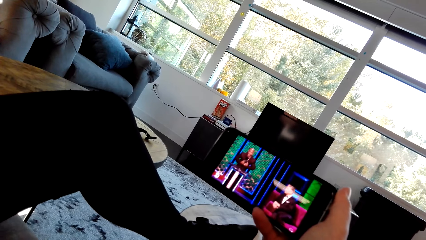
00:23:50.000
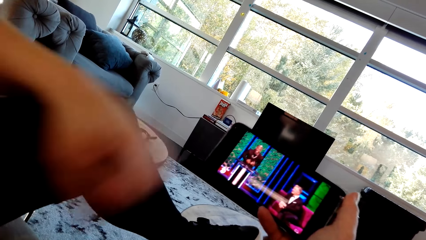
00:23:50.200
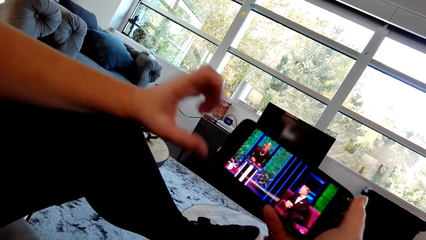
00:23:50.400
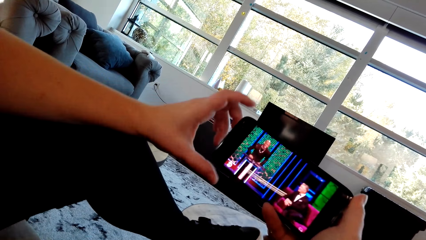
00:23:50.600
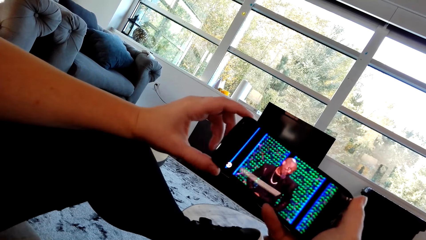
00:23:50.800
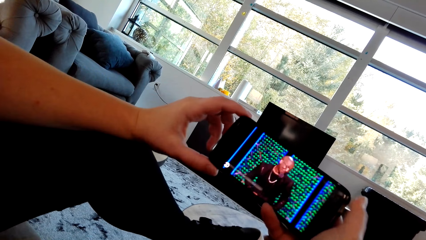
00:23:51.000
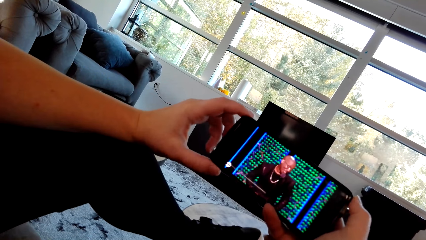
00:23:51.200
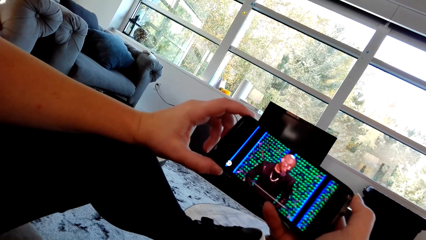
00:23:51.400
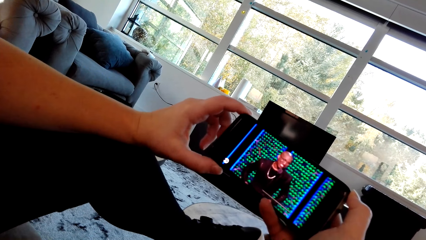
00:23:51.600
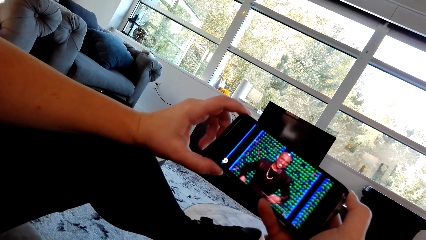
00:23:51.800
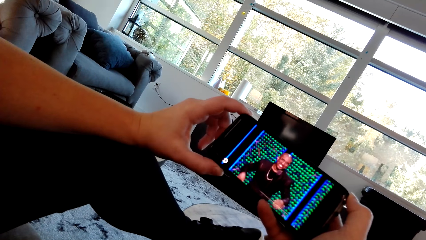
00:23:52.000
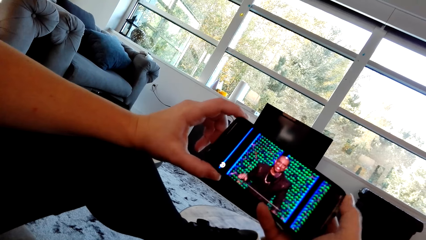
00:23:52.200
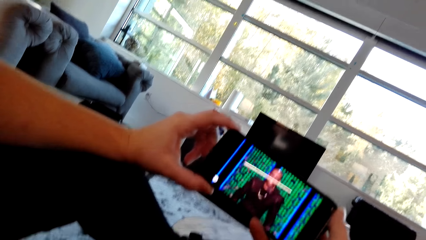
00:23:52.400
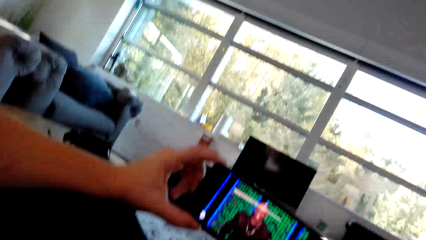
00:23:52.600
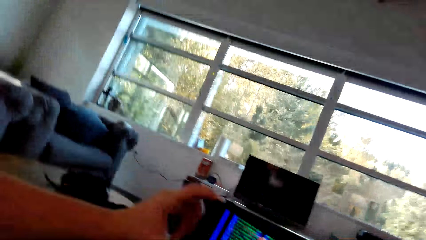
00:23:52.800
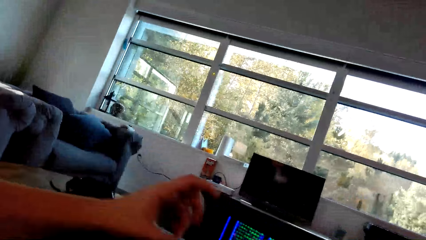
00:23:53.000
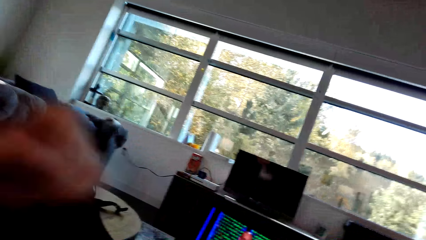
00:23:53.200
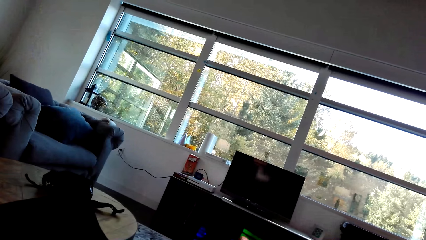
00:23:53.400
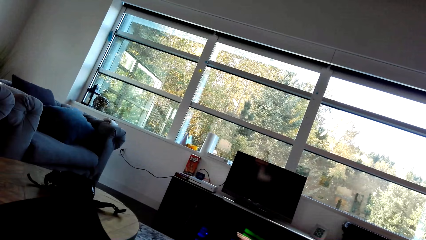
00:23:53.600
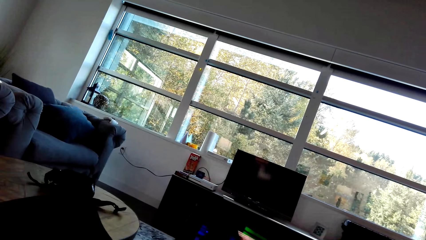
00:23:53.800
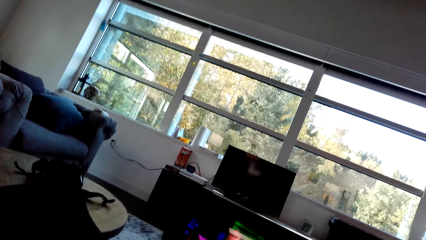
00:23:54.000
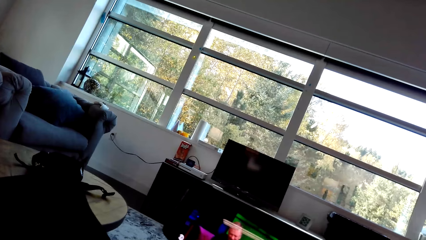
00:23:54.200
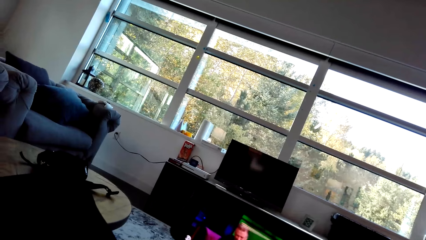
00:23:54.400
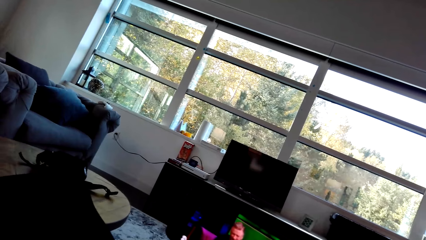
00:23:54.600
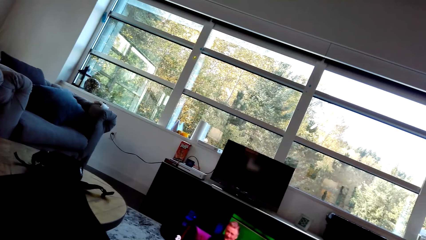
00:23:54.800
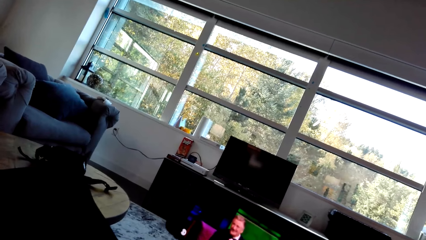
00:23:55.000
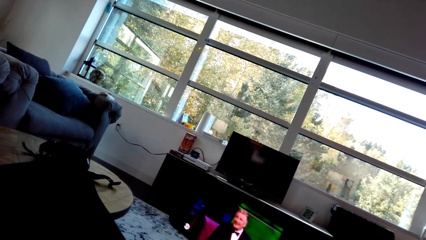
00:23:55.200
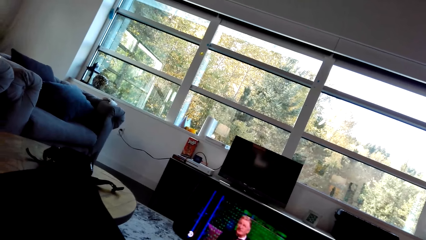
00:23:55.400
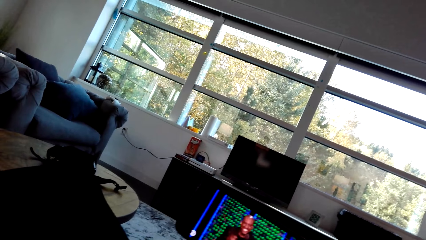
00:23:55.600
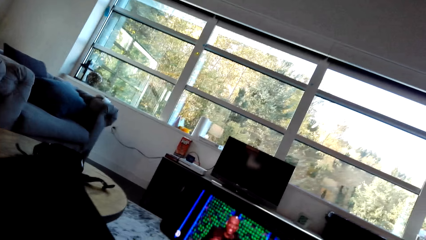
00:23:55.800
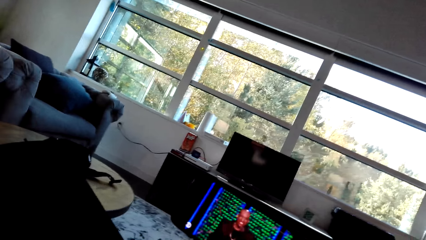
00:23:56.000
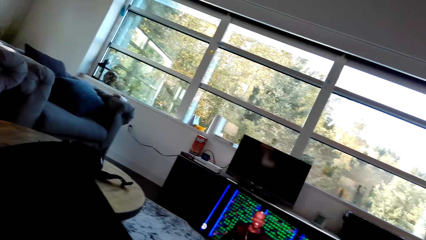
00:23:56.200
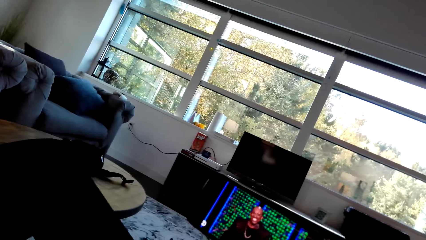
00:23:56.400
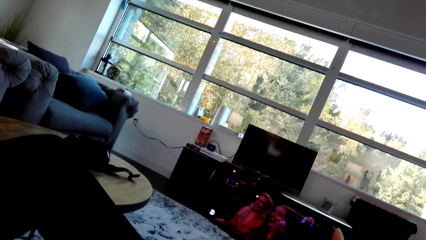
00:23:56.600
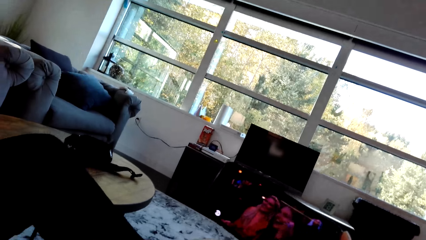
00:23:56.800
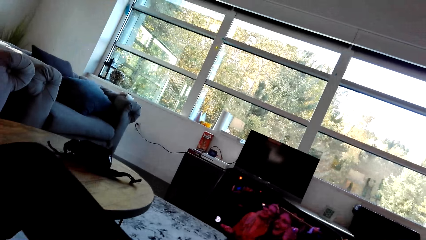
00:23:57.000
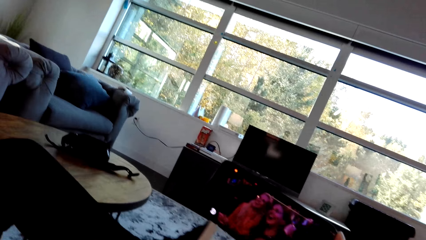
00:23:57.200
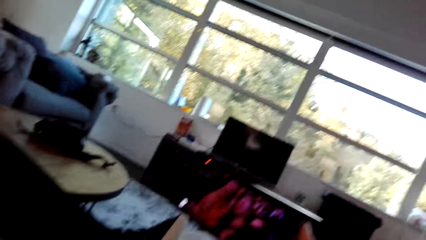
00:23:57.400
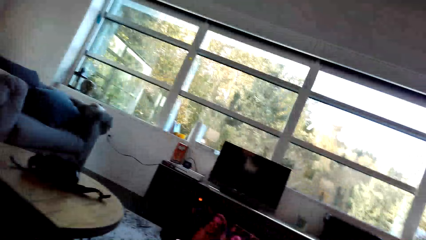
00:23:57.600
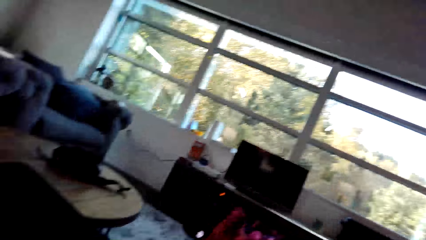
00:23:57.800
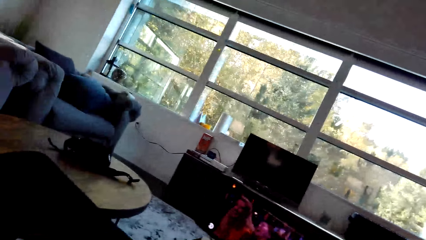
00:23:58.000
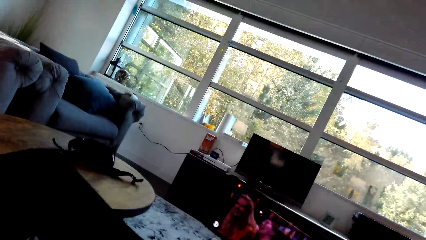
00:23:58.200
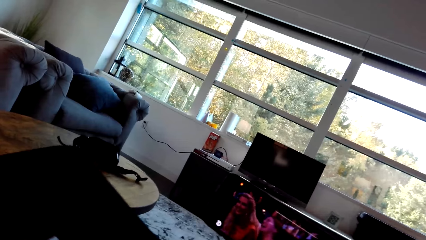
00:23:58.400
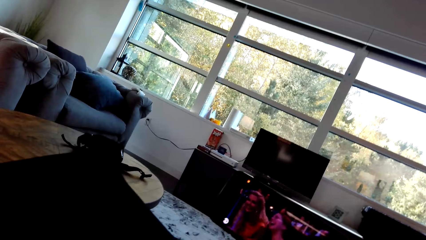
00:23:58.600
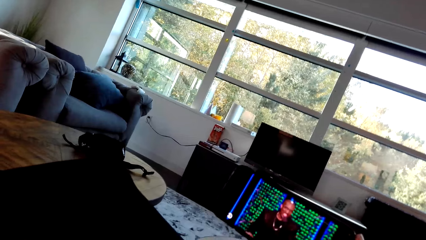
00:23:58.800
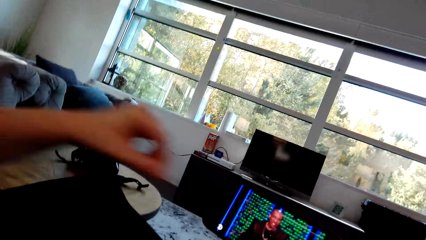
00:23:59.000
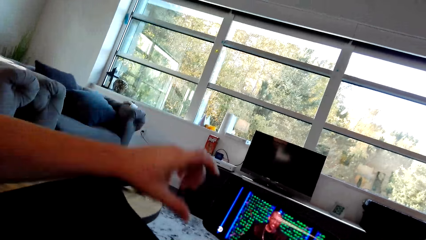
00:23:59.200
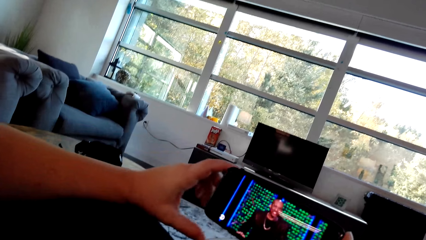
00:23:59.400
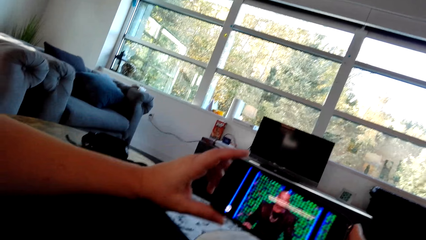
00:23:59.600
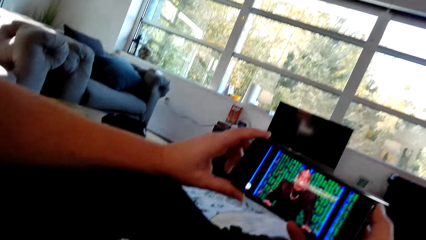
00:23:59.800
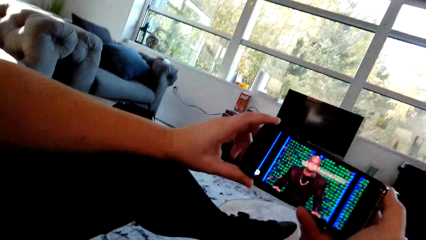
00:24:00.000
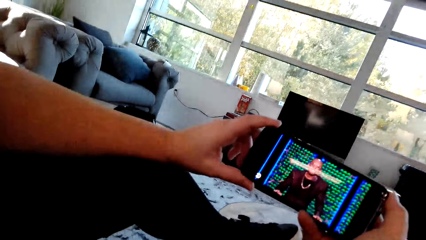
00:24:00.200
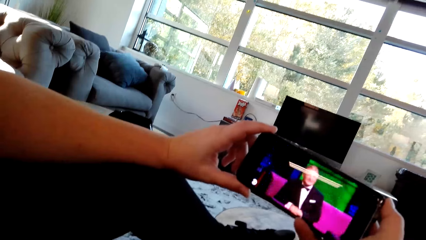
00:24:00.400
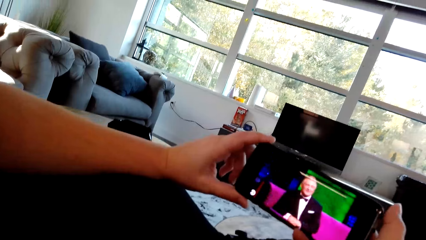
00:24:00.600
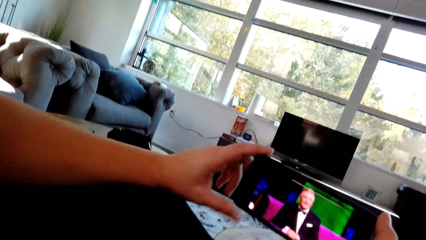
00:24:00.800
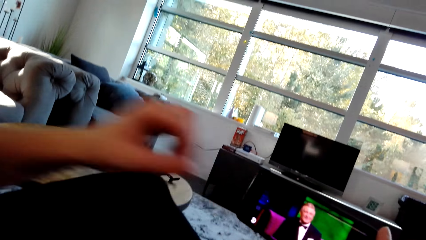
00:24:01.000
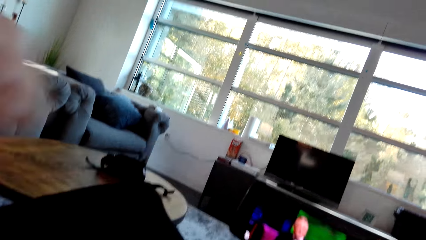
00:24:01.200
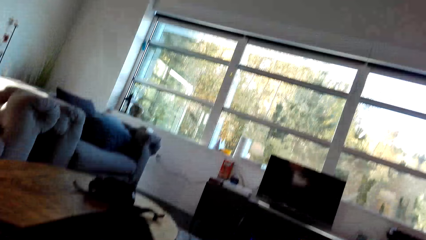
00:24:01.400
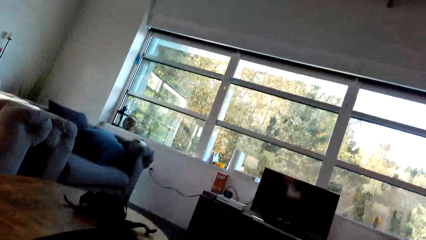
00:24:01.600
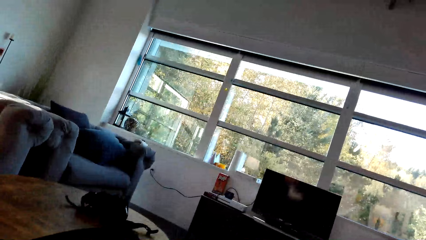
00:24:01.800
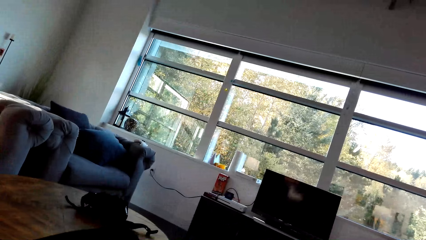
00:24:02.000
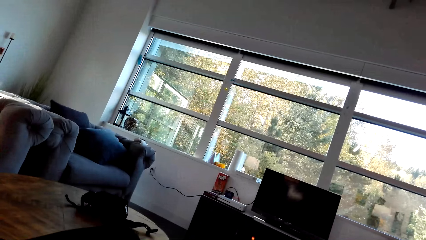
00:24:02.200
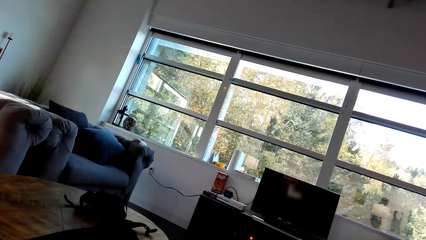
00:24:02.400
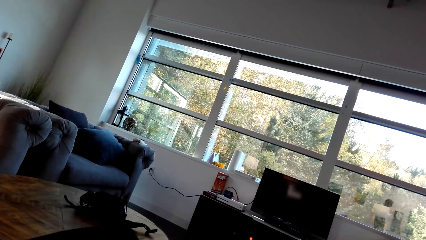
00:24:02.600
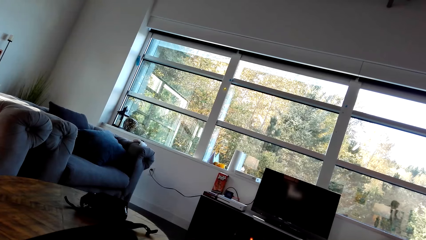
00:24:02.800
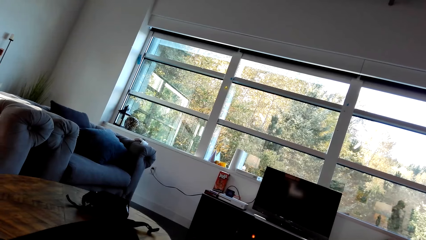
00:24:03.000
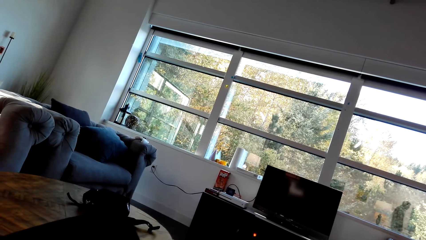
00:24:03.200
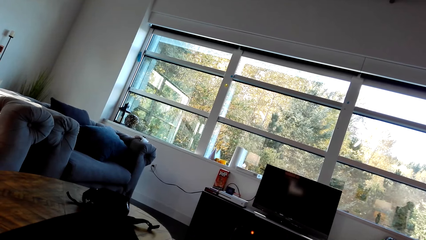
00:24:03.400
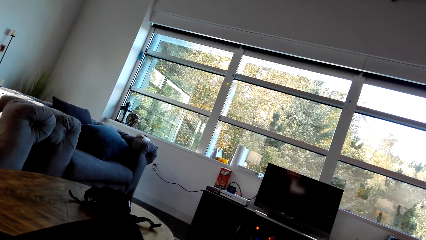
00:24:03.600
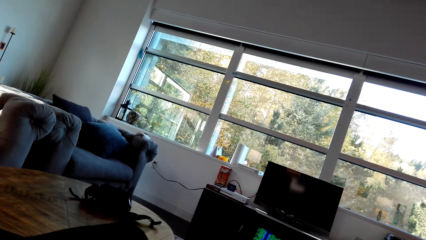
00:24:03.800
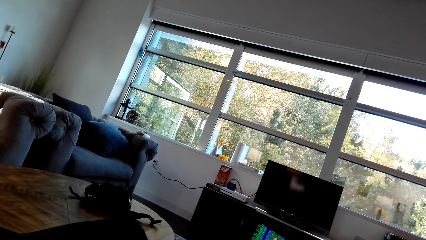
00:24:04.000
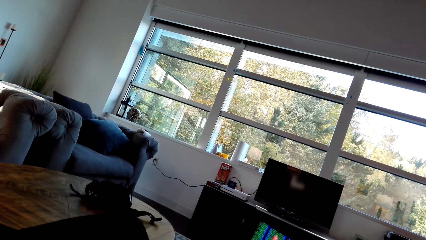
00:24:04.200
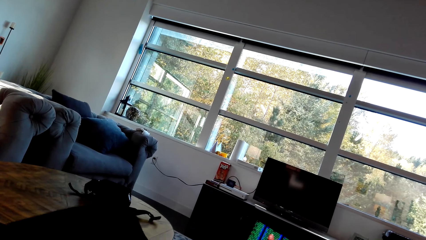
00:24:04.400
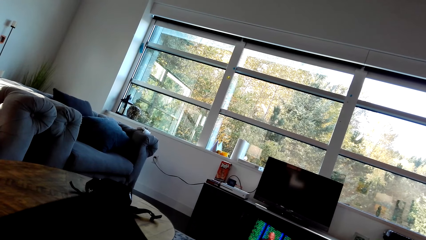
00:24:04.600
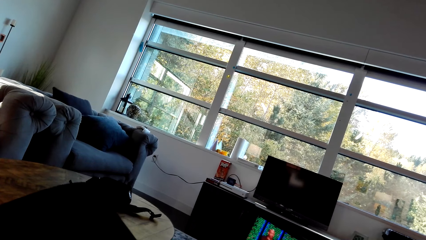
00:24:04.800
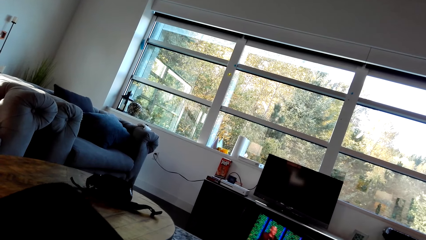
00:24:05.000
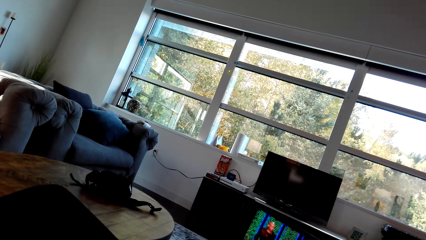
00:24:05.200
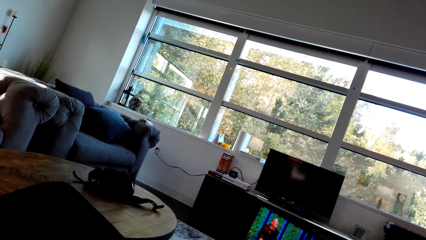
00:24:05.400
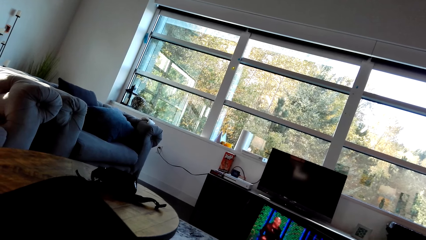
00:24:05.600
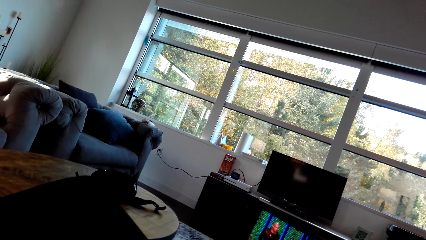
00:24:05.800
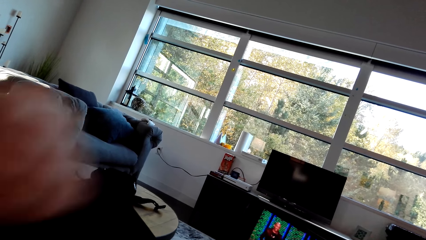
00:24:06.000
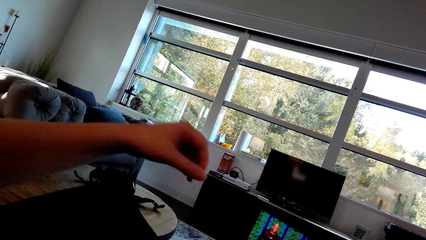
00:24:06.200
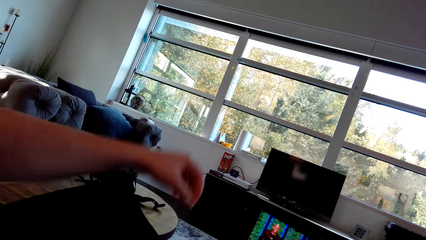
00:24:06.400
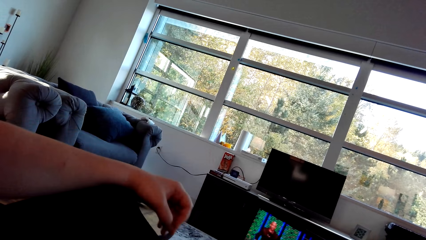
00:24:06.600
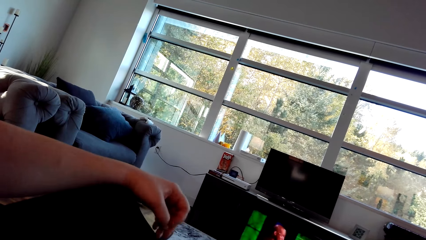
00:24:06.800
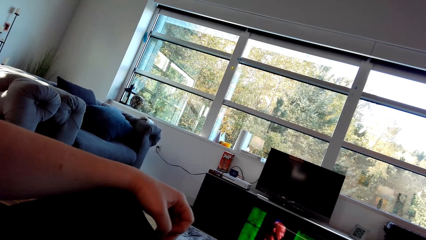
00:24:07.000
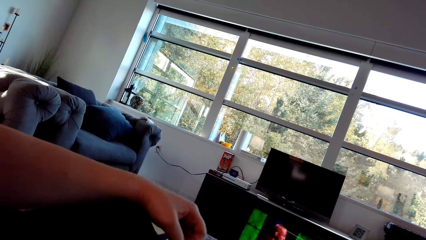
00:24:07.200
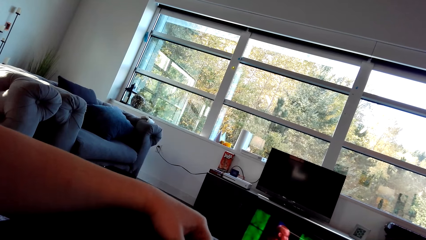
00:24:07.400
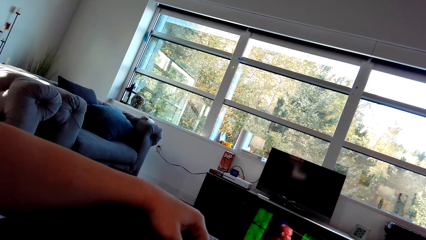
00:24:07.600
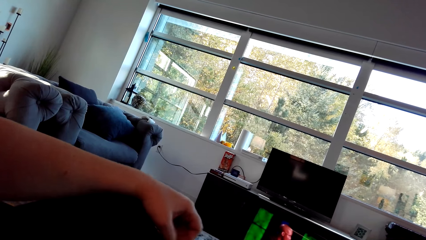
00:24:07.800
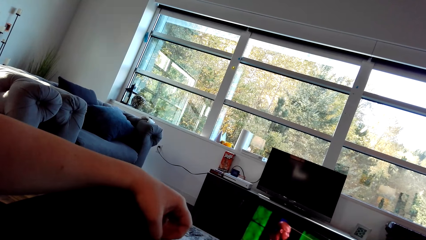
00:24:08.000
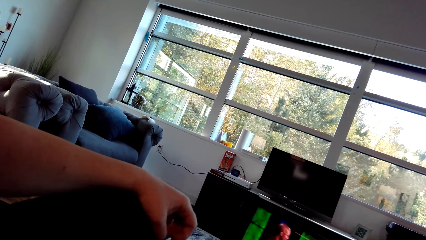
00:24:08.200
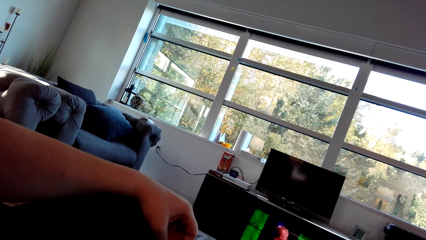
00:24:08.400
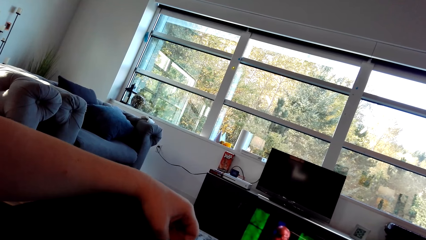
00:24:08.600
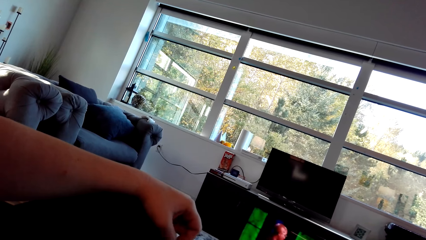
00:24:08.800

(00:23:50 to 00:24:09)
A woman adjusts the phone with both hands. The camera wearer holds the cell phone with both hands. The woman lifts a hand. The camera wearer holds the cell phone with the right hand. The woman adjusts the phone with both hands. The camera wearer holds the cell phone with both hands. The woman lifts a hand. The camera wearer holds the cell phone with the right hand. The woman swings a leg and adjusts a hand.
